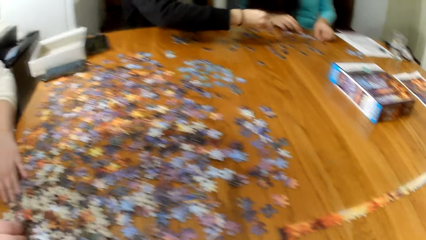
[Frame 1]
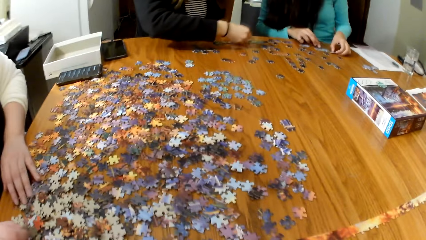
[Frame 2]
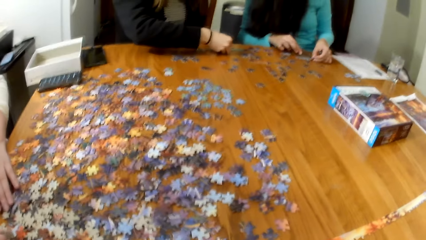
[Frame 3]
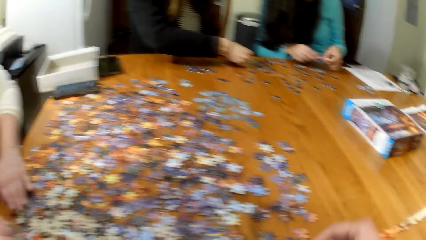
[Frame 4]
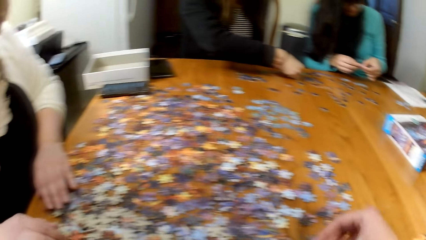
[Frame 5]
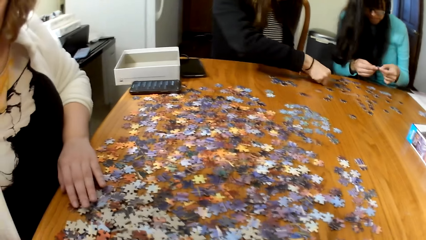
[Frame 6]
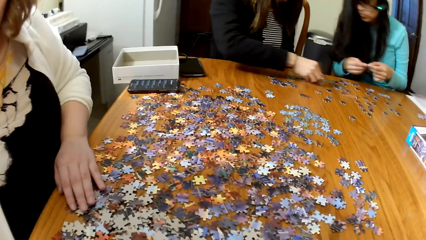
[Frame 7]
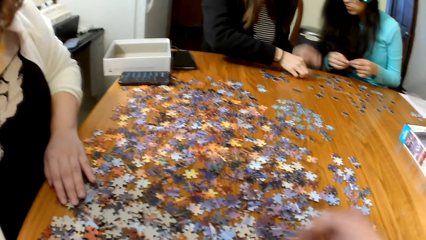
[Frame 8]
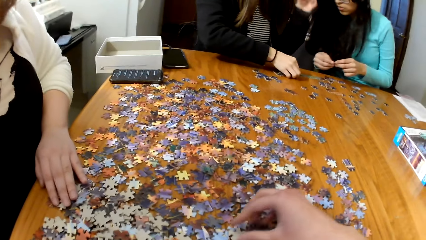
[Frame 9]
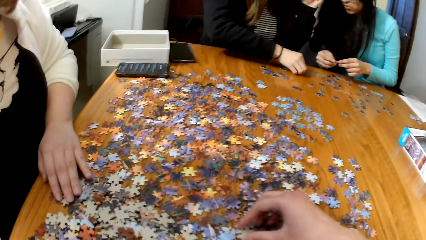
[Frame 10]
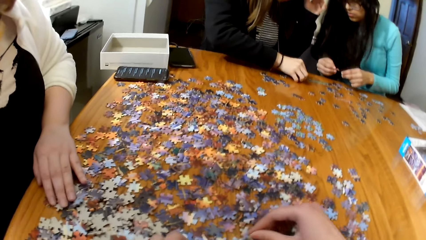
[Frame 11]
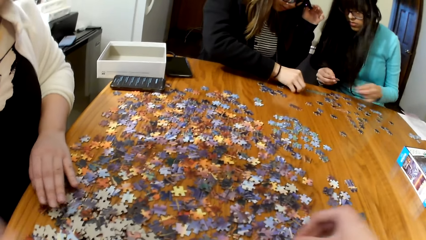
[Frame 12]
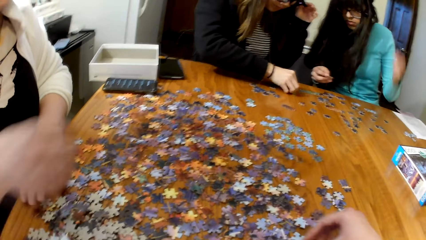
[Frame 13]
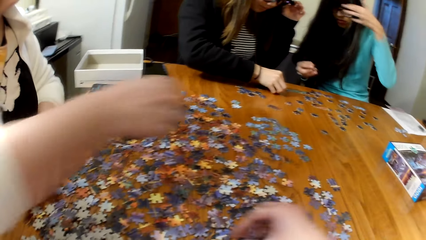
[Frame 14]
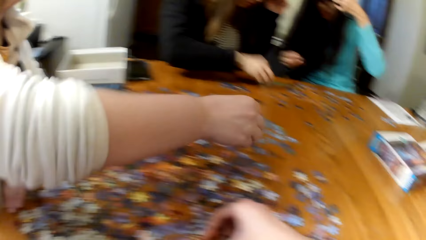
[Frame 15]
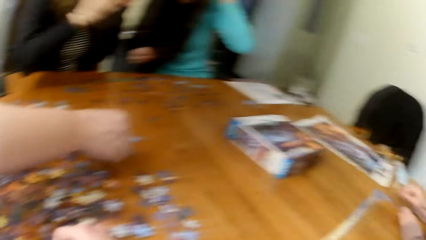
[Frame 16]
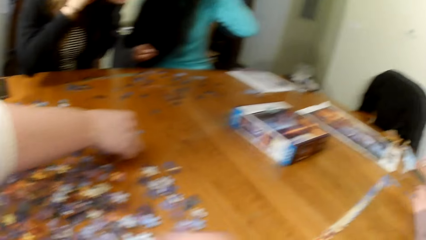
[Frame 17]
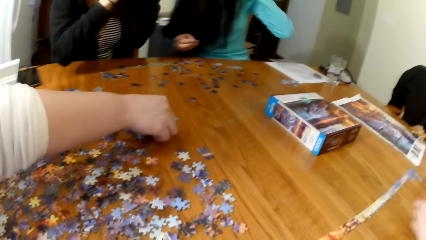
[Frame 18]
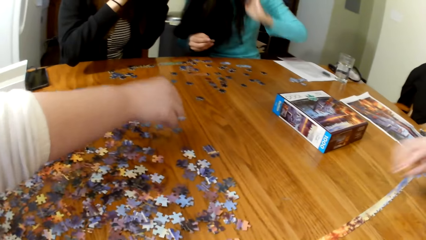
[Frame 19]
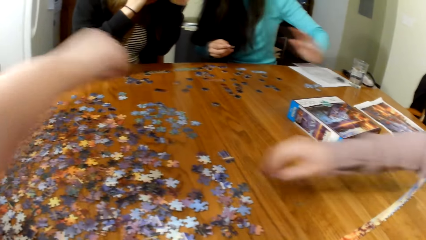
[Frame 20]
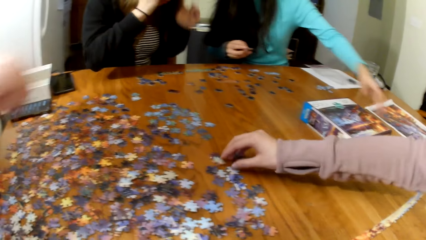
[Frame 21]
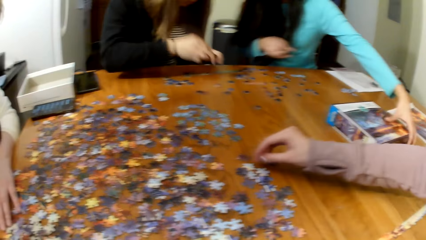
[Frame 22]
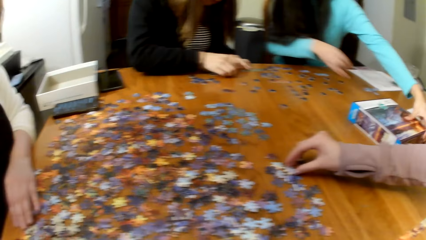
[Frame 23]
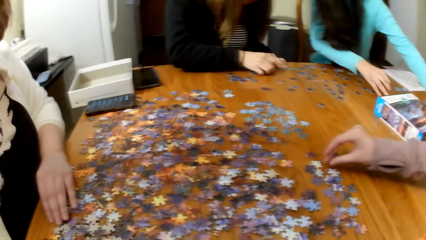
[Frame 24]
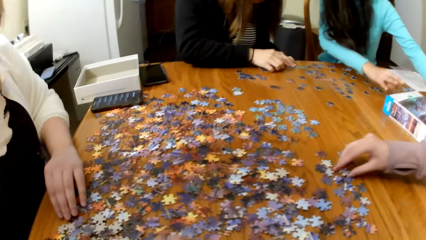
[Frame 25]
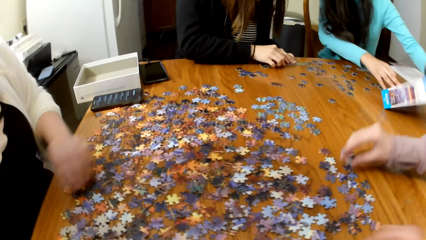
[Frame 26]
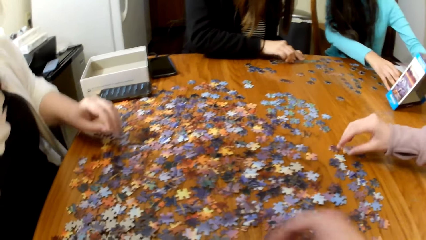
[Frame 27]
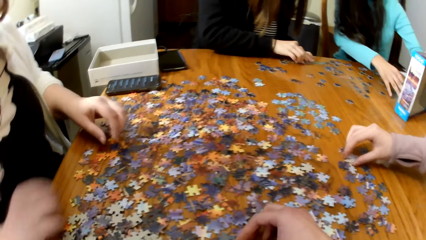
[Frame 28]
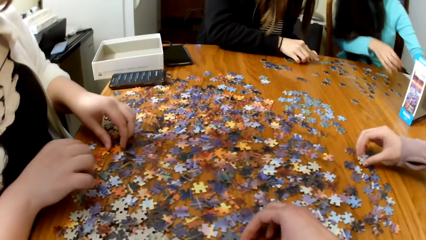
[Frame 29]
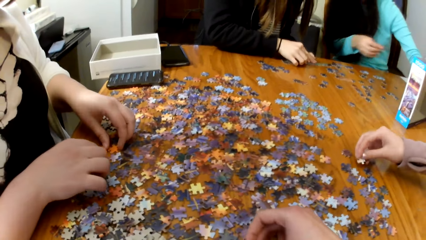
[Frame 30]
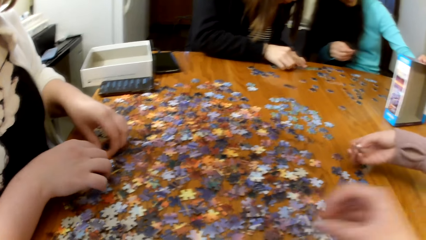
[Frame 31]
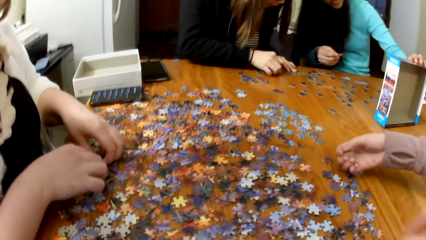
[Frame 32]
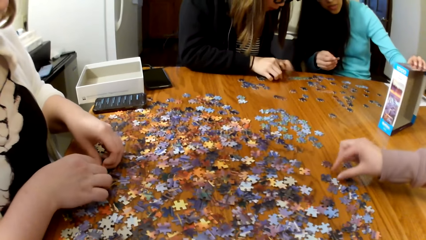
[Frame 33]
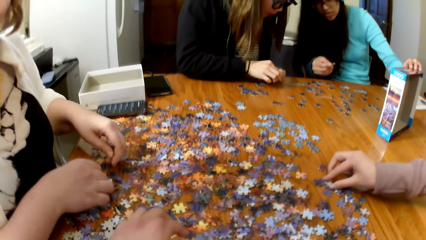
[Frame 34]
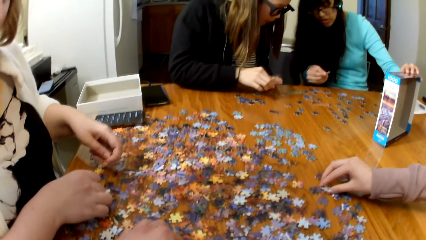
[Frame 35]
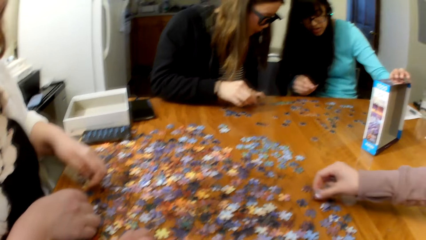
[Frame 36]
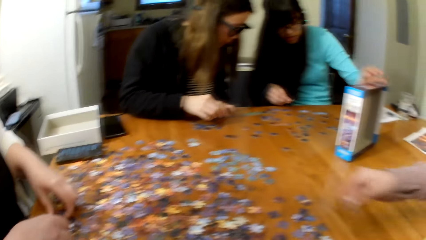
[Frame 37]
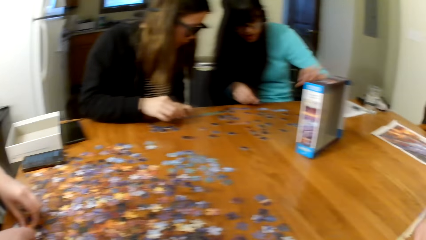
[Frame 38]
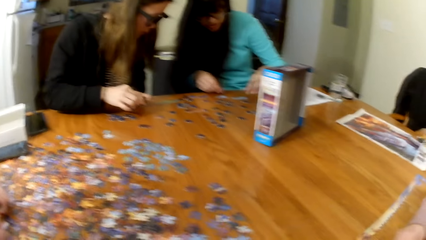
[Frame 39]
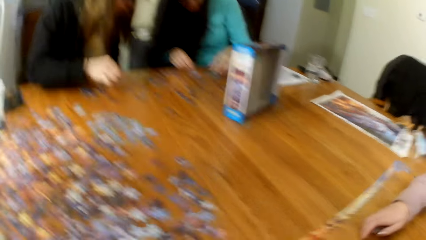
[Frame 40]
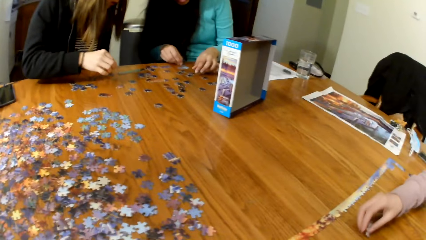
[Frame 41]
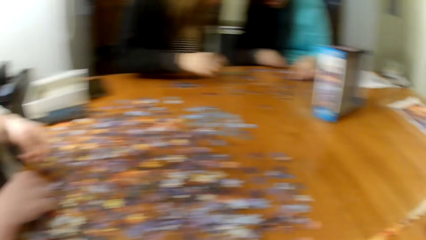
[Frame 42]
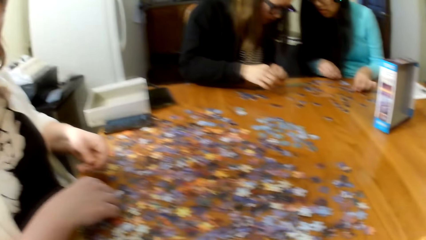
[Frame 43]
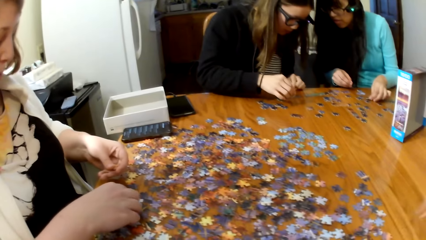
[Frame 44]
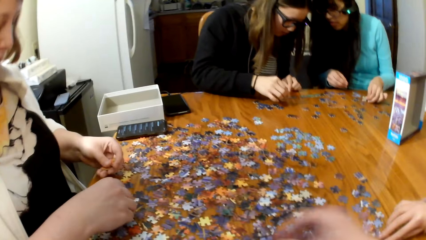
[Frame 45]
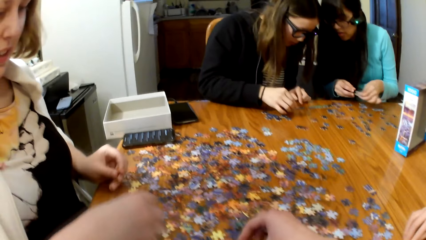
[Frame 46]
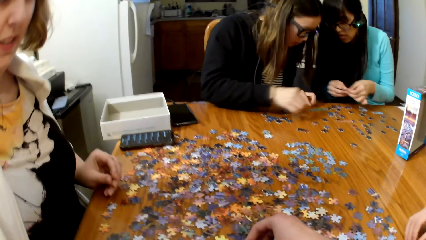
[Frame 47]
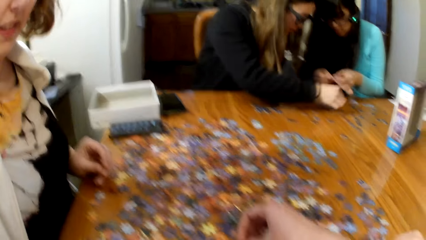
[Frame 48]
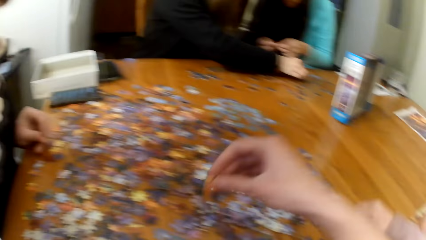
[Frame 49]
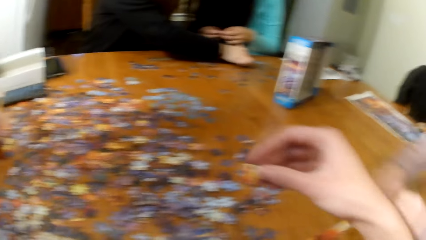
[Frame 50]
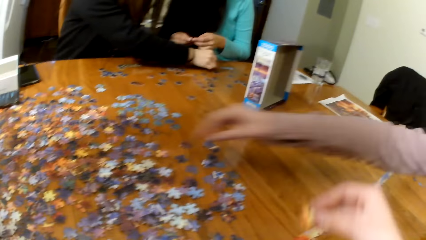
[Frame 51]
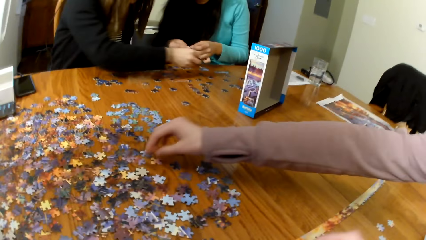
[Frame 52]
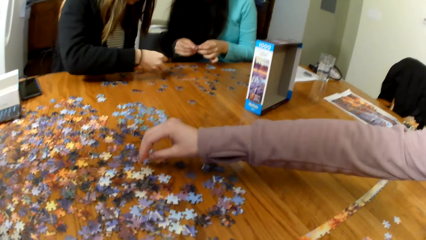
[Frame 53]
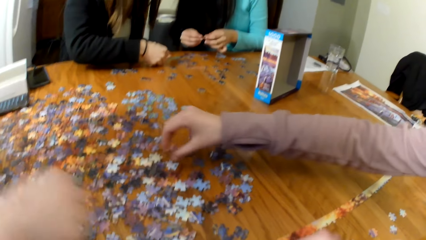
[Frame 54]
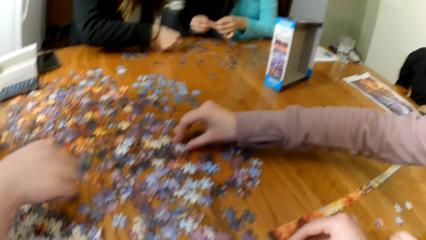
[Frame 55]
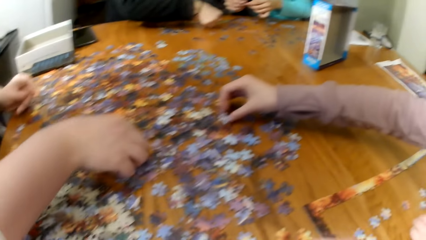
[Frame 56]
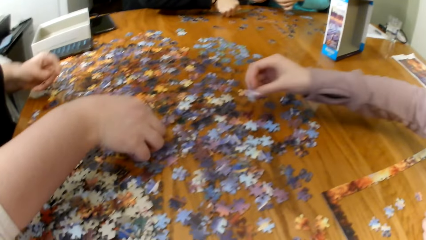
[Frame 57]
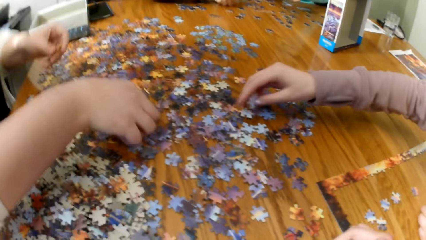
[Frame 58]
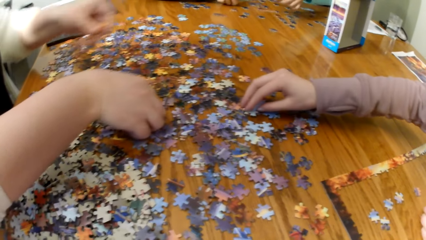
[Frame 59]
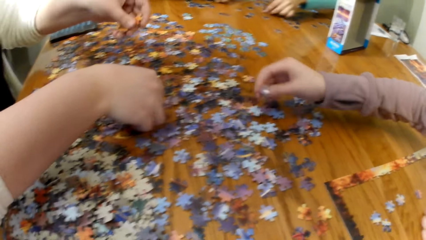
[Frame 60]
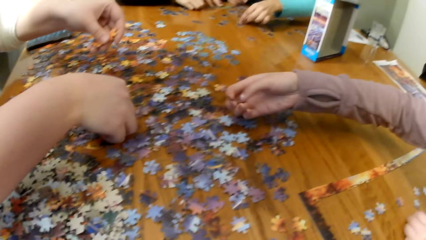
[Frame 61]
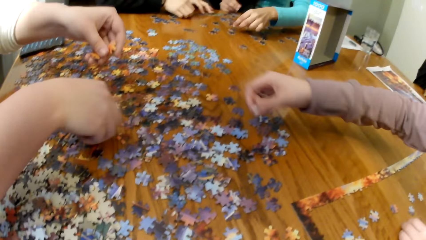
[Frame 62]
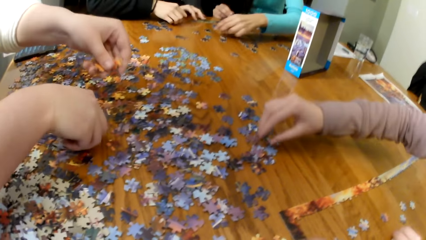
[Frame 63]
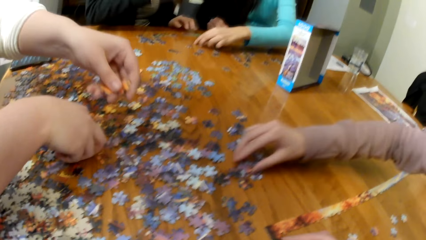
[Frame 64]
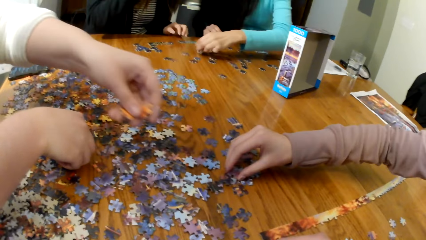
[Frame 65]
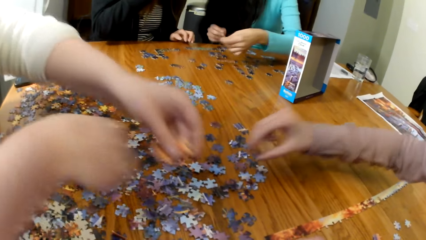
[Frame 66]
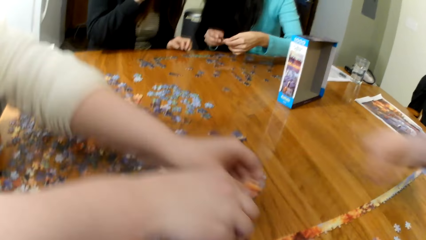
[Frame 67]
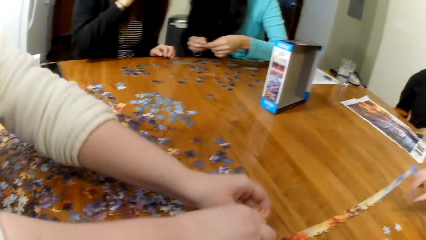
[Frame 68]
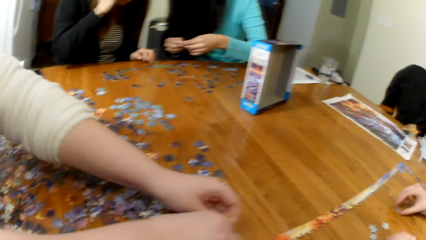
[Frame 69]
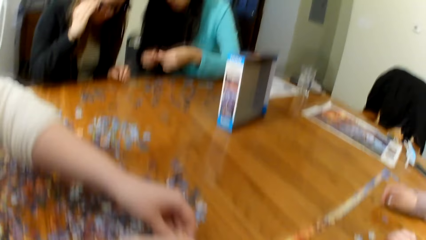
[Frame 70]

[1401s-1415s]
A lady touches the puzzle pieces and places the puzzle pieces on the table. A woman plays the puzzle. Another lady picks the puzzle piece. Another woman plays the puzzle. The camera wearer picks the puzzle piece. The other lady picks the puzzle piece. The camera wearer picks the puzzle piece again. The other lady picks the puzzle piece. A third woman plays the puzzle. A fourth woman plays the puzzle. The first lady picks the puzzle piece. The first woman plays the puzzle. The other lady picks the puzzle piece.

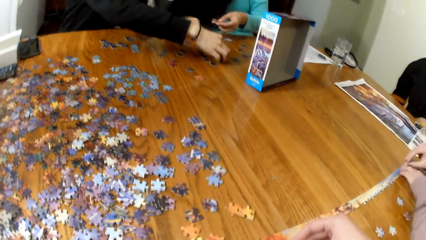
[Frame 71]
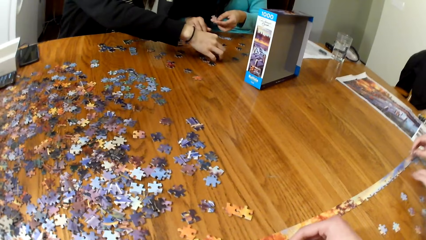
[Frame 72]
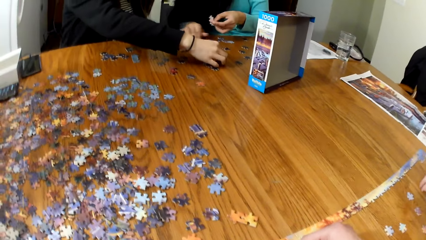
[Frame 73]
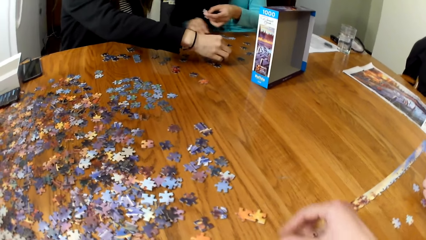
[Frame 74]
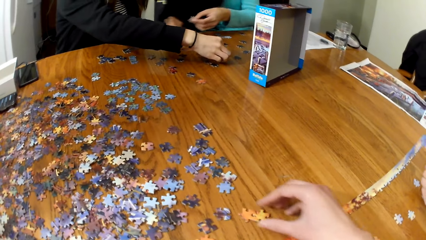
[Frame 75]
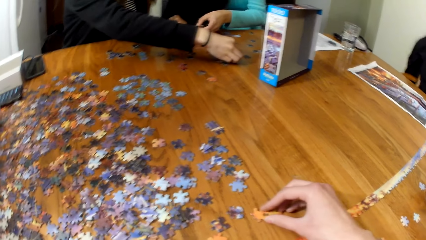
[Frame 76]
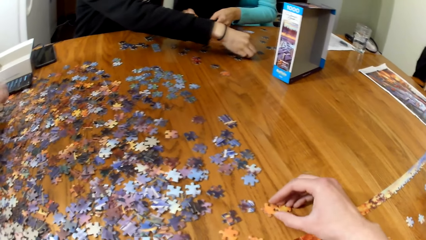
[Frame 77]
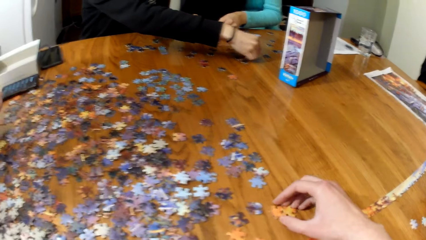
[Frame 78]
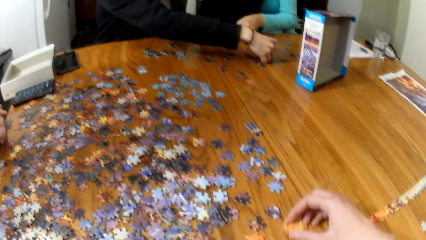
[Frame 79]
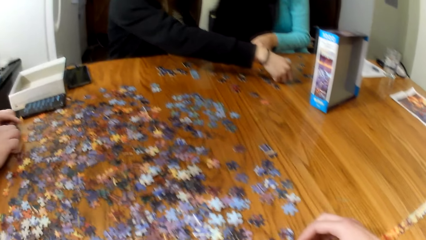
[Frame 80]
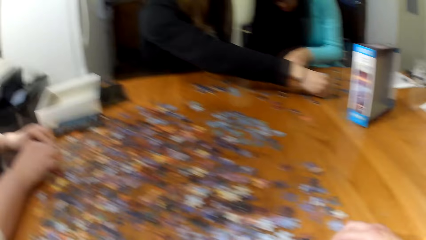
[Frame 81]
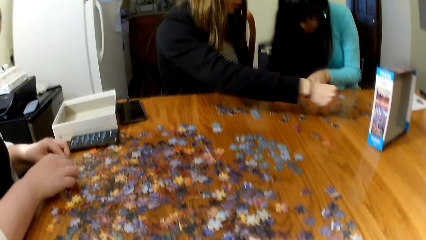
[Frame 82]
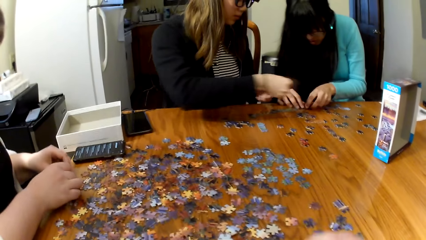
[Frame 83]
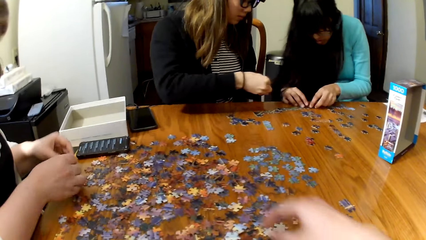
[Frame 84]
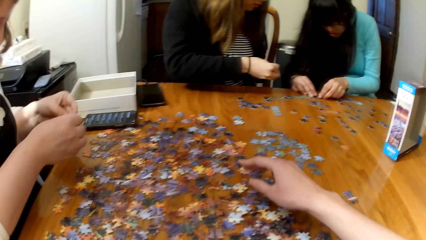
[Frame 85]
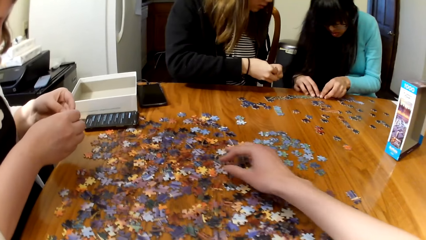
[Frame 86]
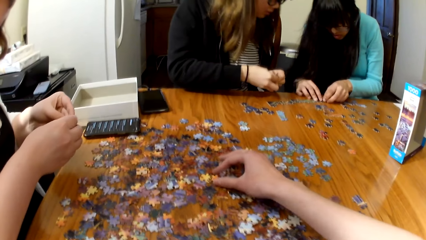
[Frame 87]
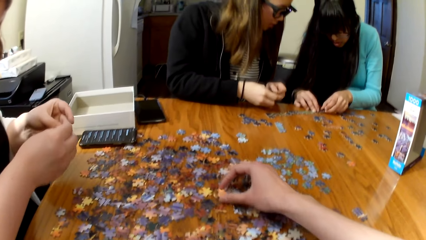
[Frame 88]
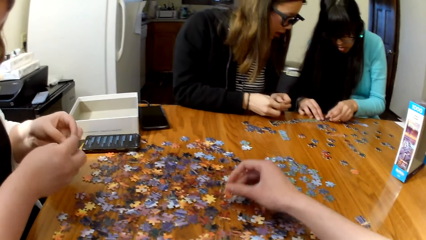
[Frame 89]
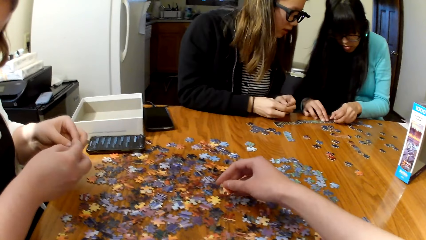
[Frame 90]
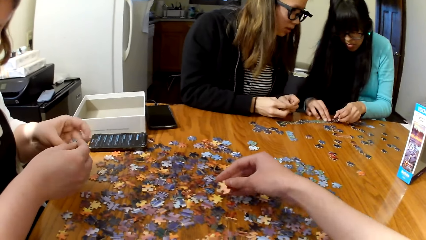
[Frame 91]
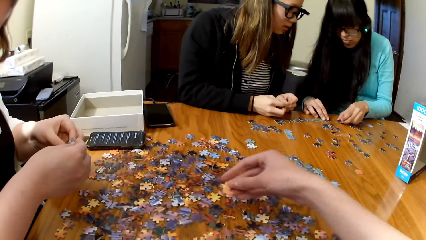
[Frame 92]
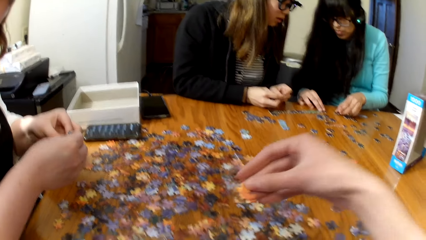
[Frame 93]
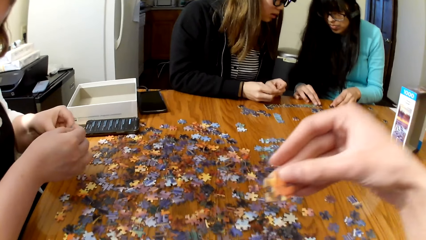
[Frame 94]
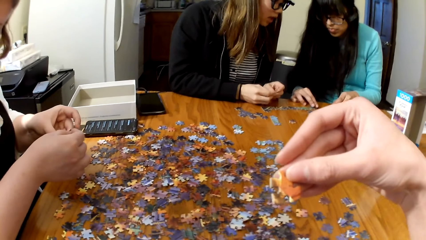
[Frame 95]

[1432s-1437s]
The camera wearer plays the puzzle. They pick the puzzle piece. They play the puzzle. They pick the puzzle piece.
